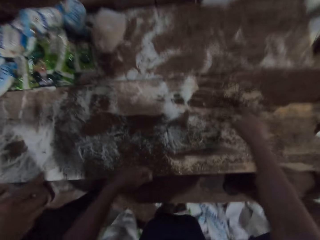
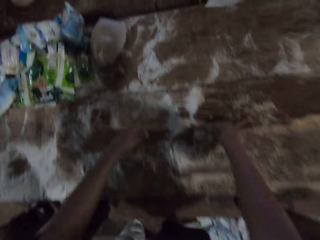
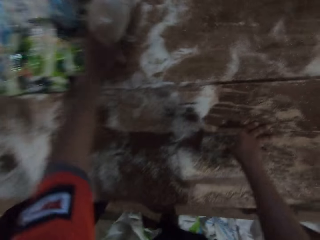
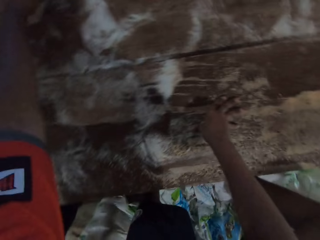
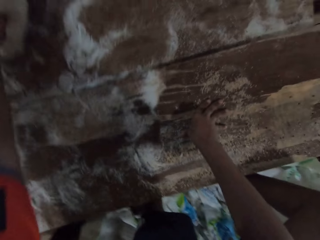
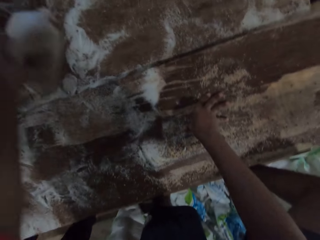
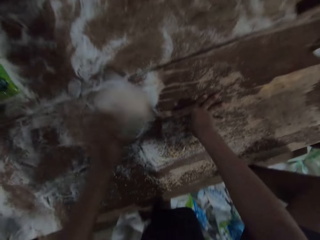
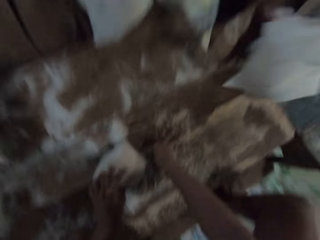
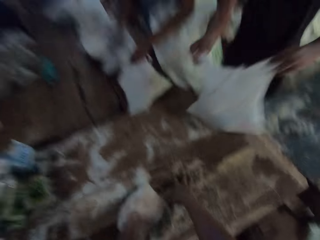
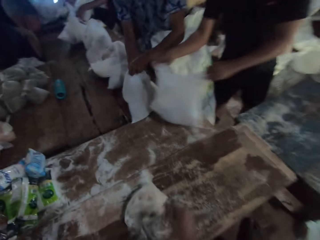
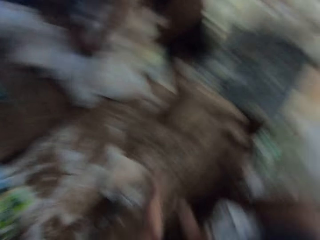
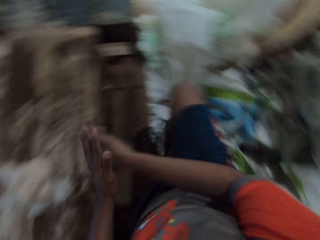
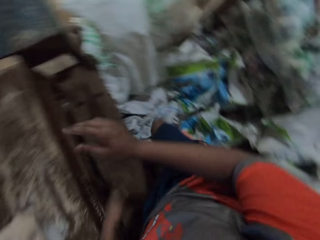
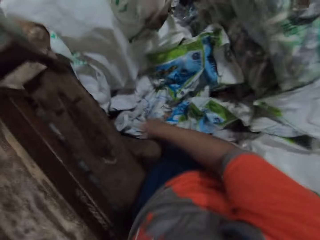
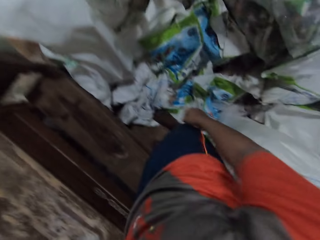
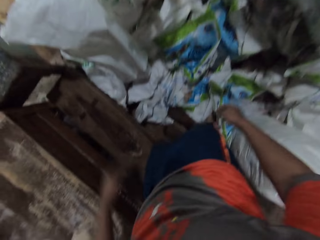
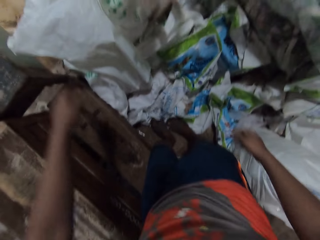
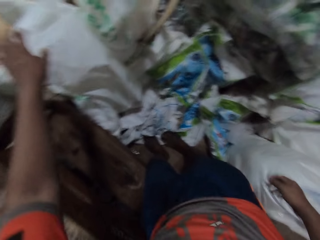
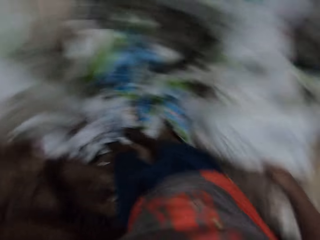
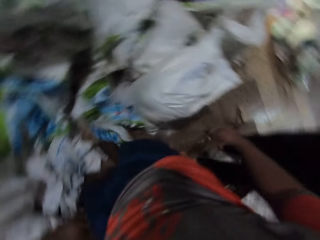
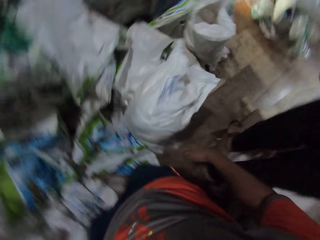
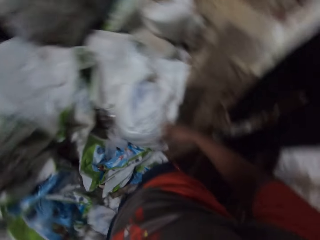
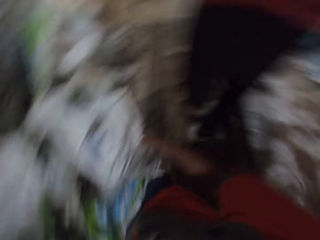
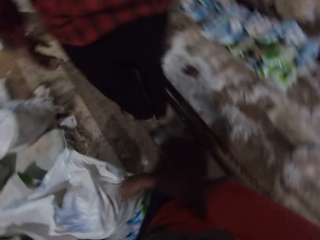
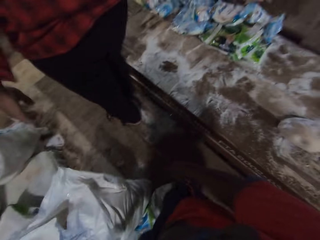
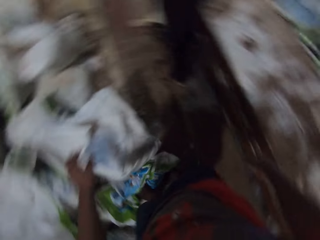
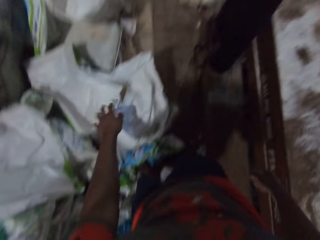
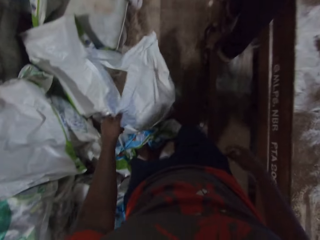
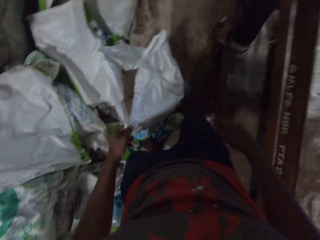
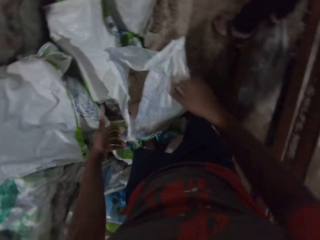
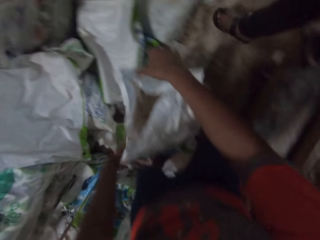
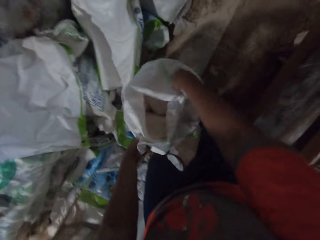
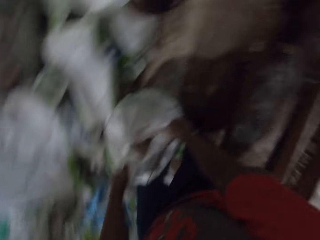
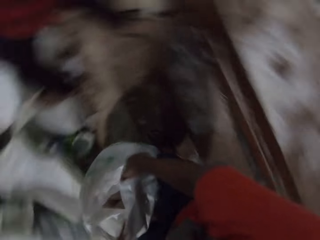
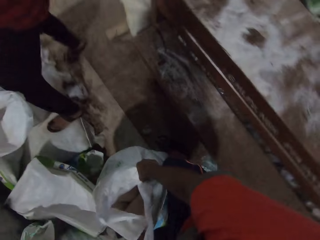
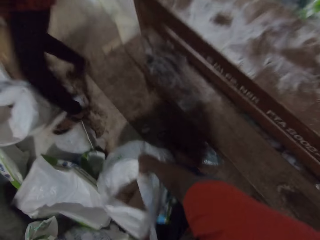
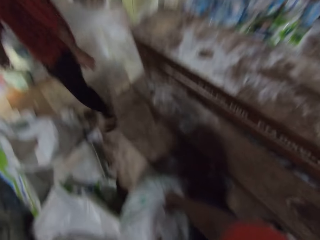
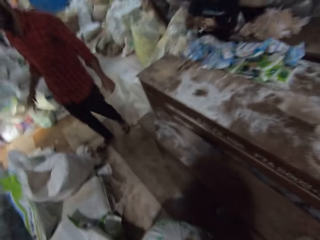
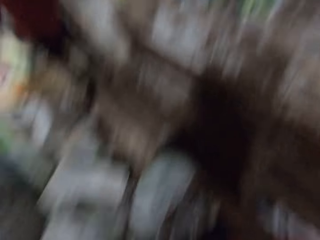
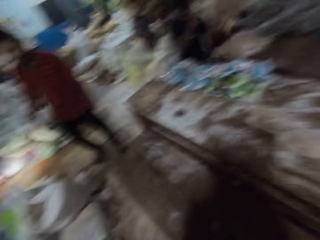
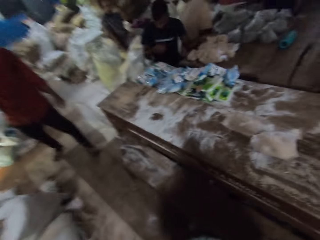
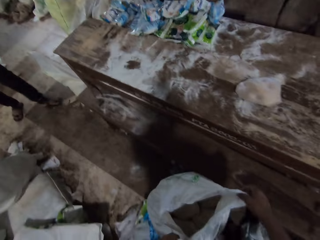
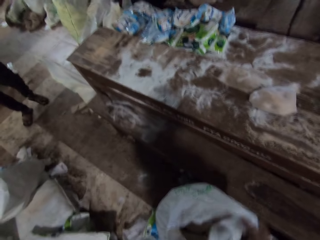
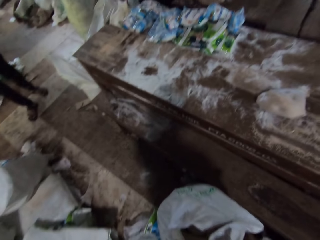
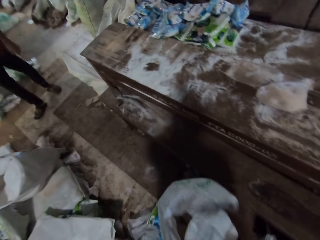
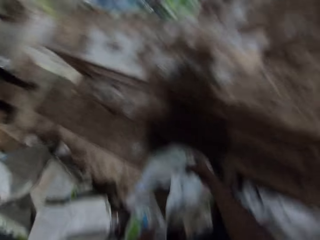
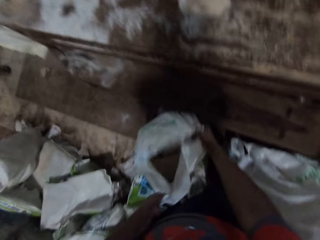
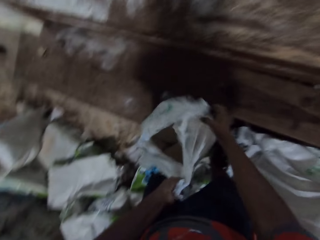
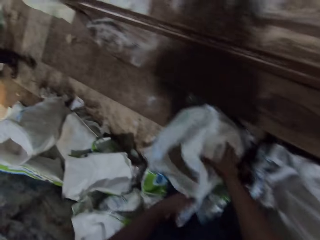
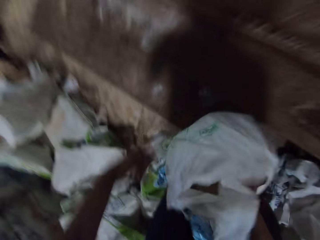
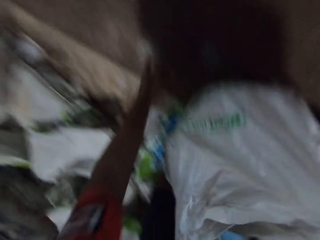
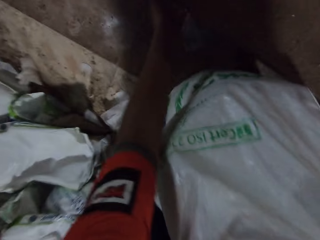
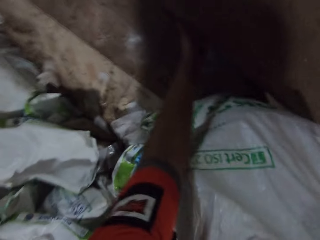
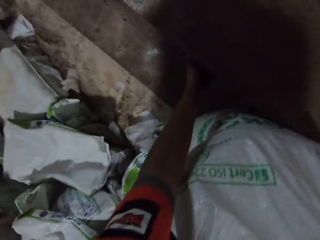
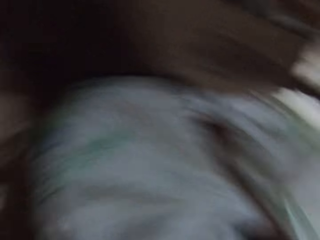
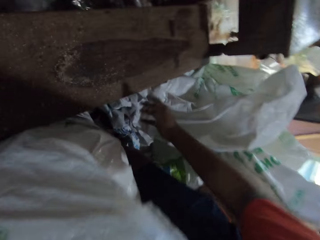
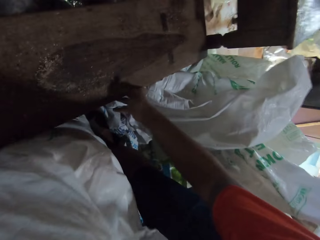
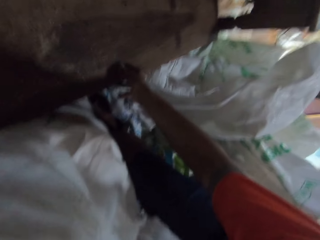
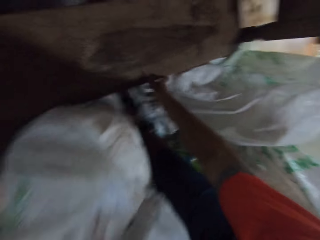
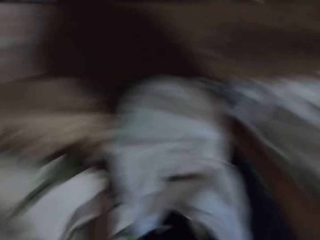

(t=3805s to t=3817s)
The camera wearer picks up a bag of wheat on the table with his left hand. He drops the bag of wheat on the table with his left hand. A man drops the bag on the table with his right hand. The camera wearer looks around the warehouse. He drags a bag on the ground with his hands. He takes a sack of wheat. He adjusts the table with his hands.

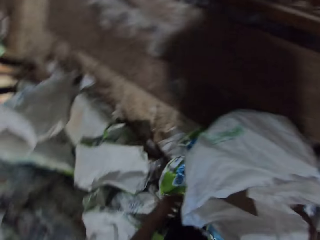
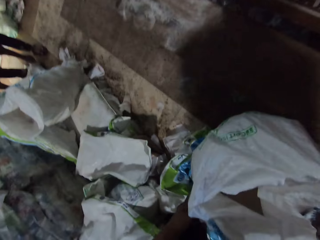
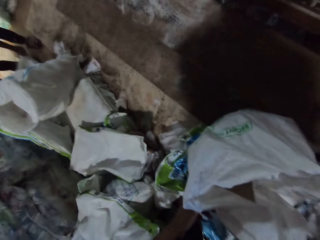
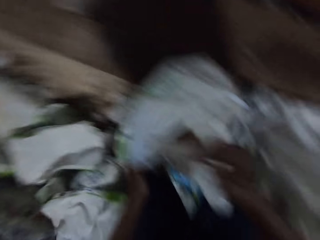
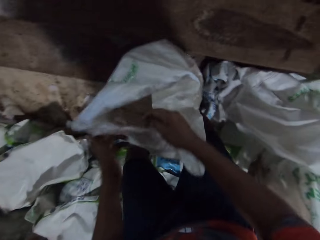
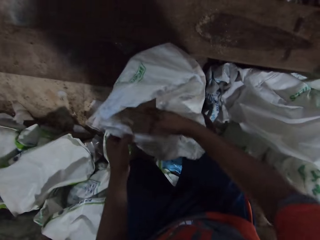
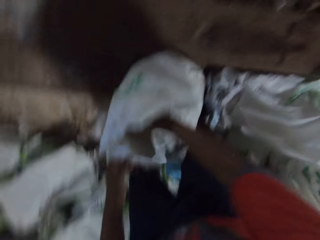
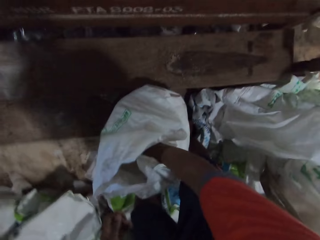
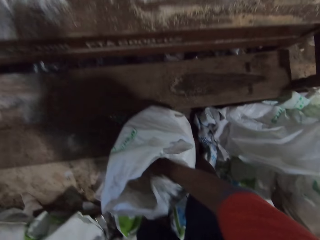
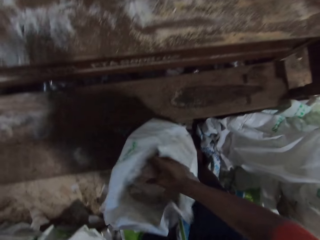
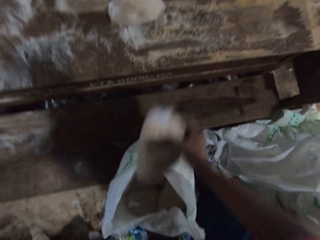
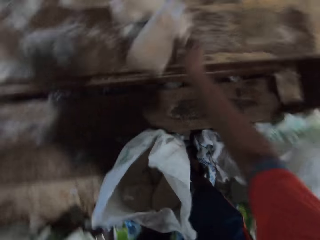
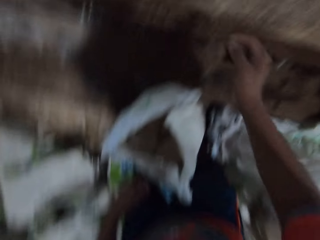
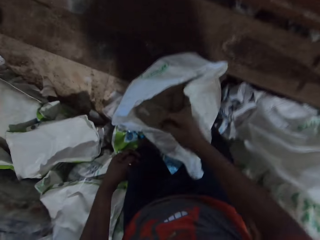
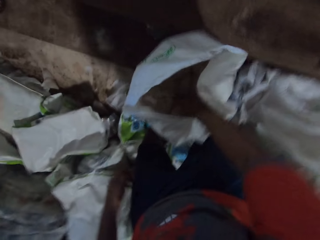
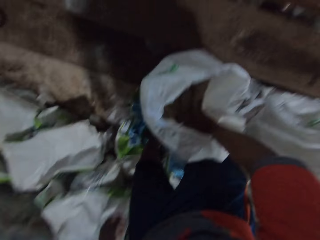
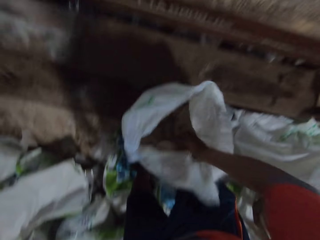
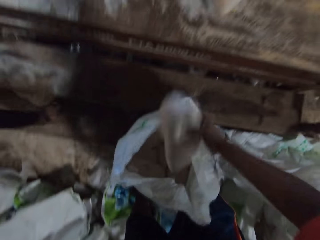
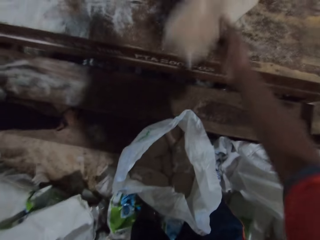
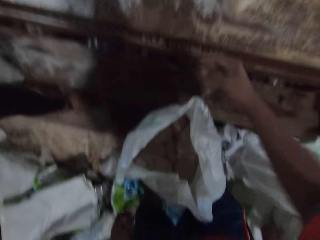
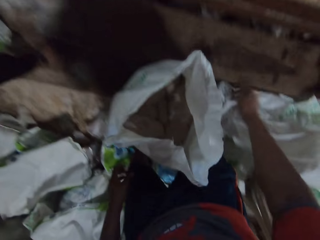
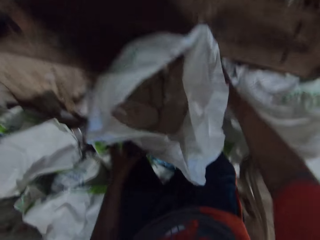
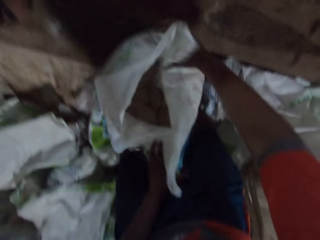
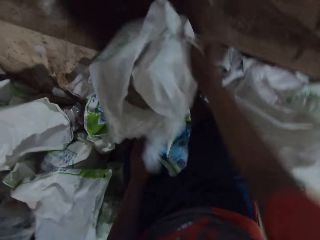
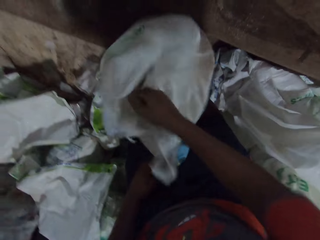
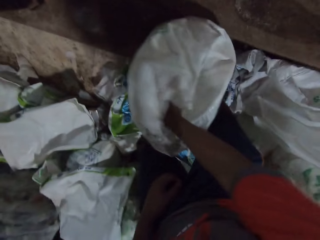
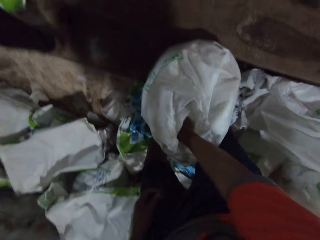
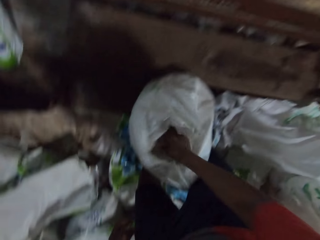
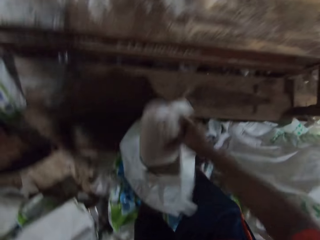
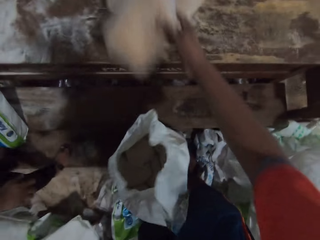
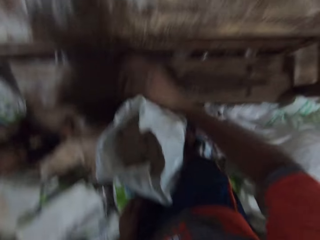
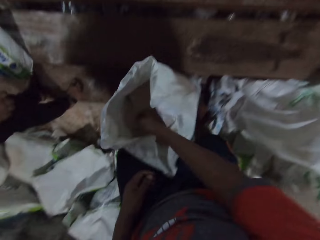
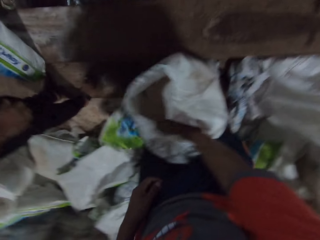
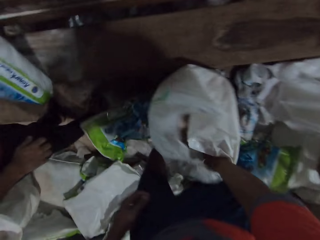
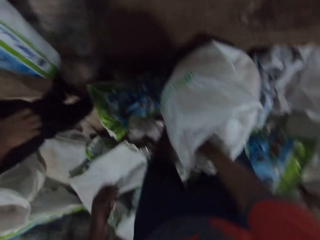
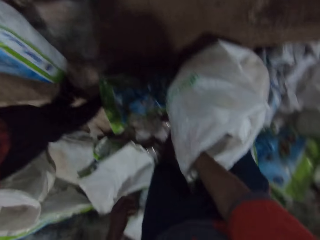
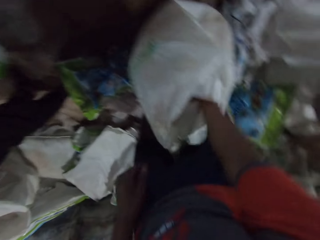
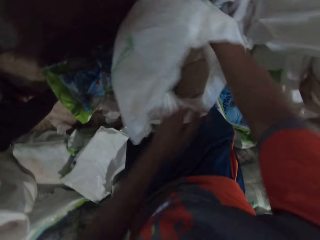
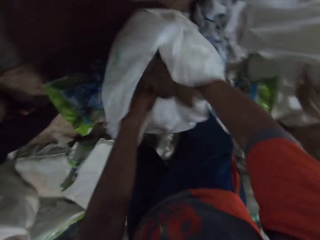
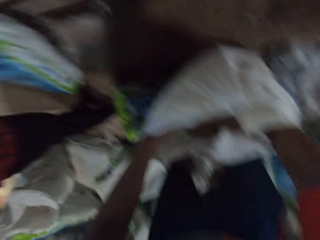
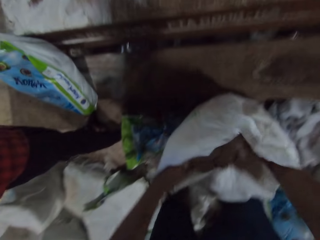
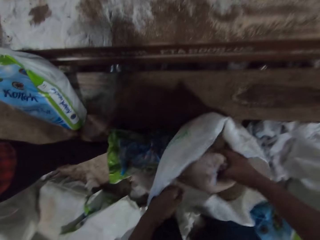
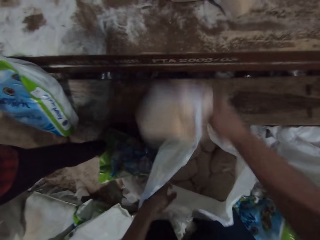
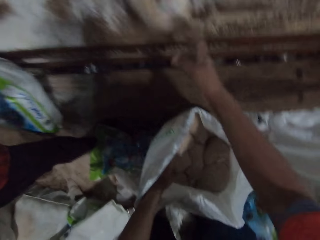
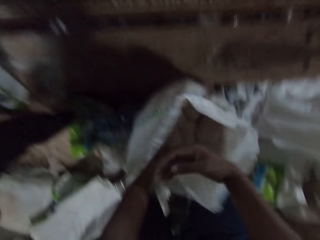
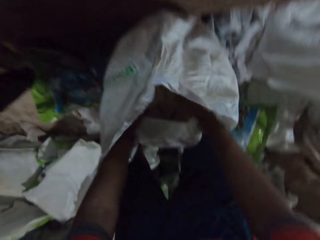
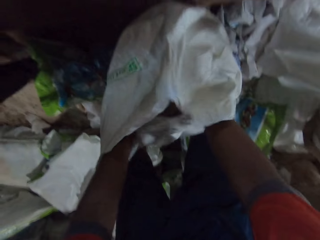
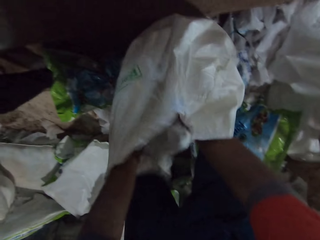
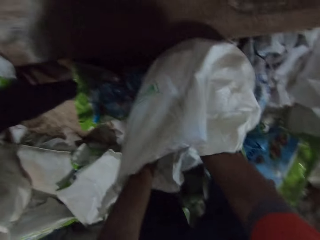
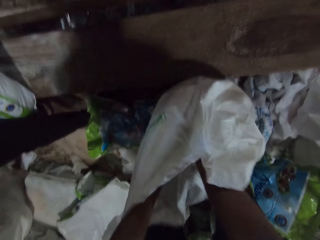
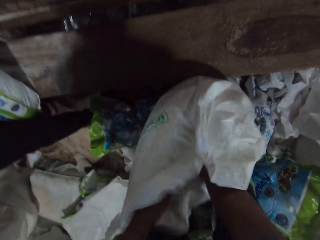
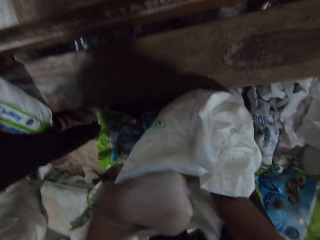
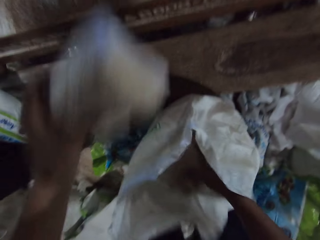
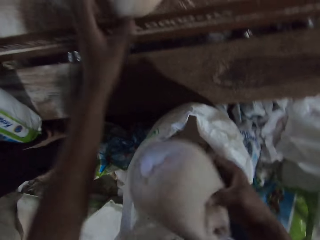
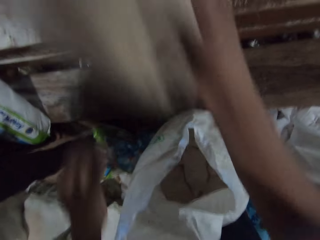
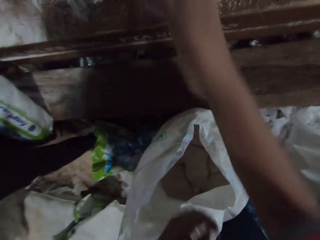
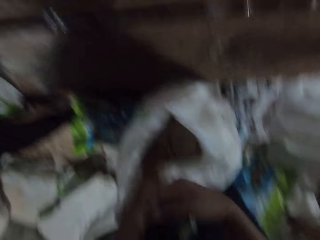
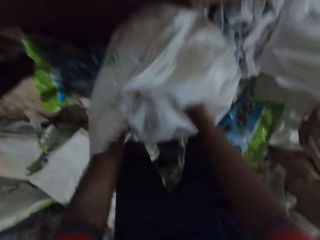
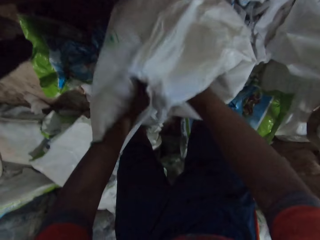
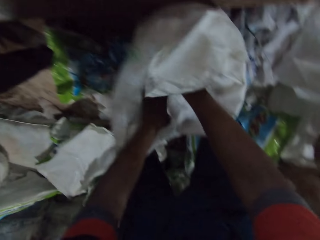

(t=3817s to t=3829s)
The camera wearer holds the bag with his hands. He picks out a bag of wheat from the bag with his right hand. He drops the bag of wheat on the table with his right hand. He picks out a bag of wheat from the bag with his right hand. He drops the bag of wheat on the table with his right hand. He picks out a bag of wheat from the bag with his right hand. He drops the bag of wheat on the table with his right hand. He picks out a bag of wheat from the bag with his right hand. He opens the bag with his left hand. He drops the bag of wheat on the table with his right hand. He picks out a bag of wheat from the bag with his left hand. He picks out a bag of wheat from the bag with his right hand. He drops the bag of wheat on the table with his left hand. He drops the bag of wheat on the table with his right hand.
